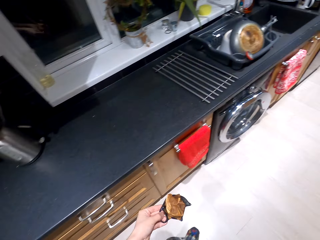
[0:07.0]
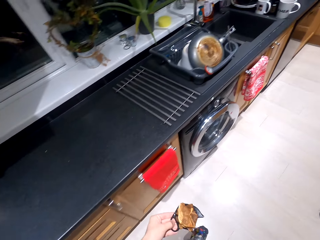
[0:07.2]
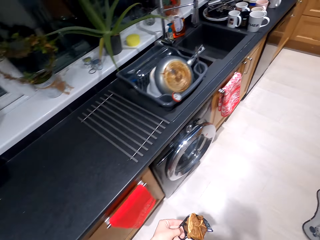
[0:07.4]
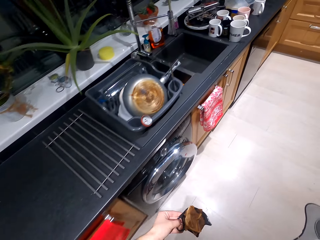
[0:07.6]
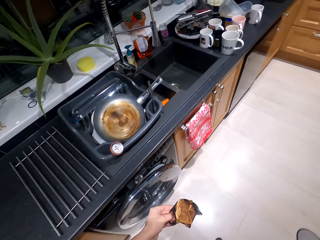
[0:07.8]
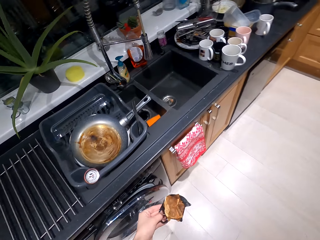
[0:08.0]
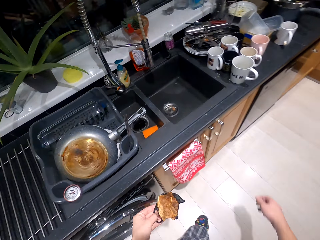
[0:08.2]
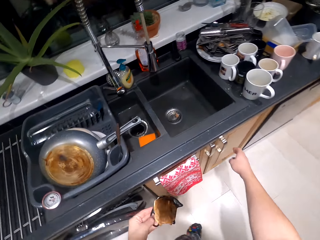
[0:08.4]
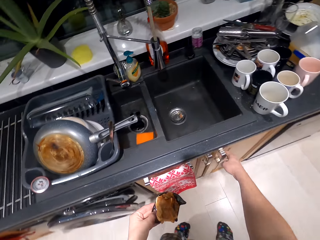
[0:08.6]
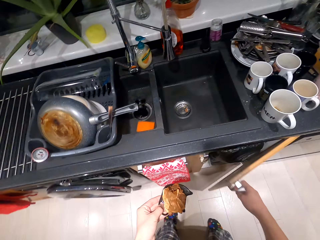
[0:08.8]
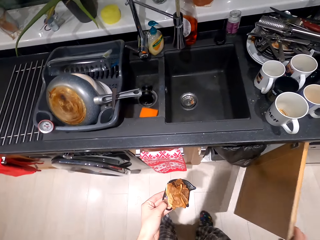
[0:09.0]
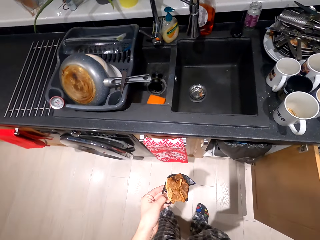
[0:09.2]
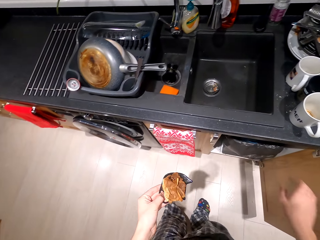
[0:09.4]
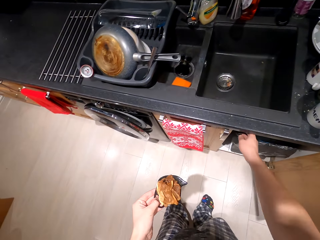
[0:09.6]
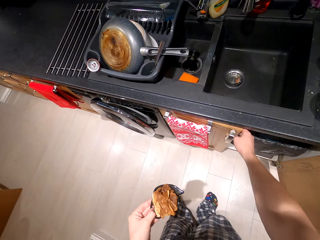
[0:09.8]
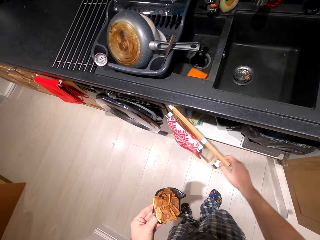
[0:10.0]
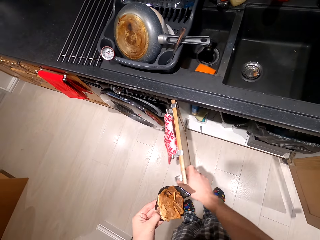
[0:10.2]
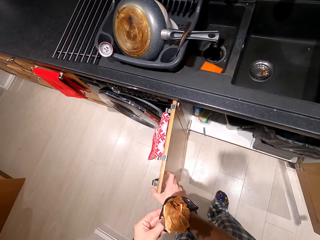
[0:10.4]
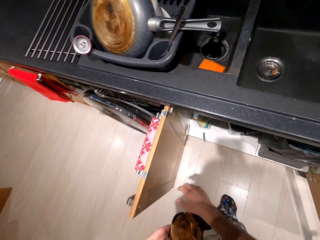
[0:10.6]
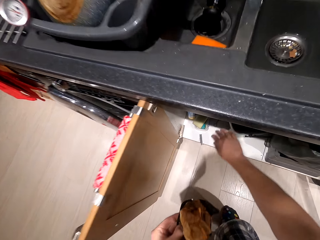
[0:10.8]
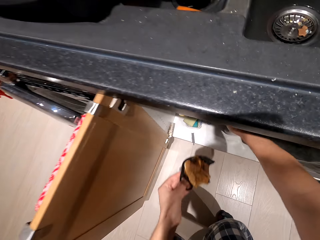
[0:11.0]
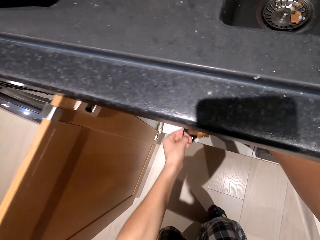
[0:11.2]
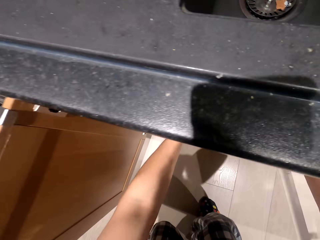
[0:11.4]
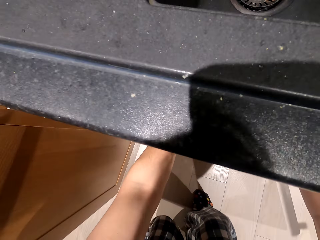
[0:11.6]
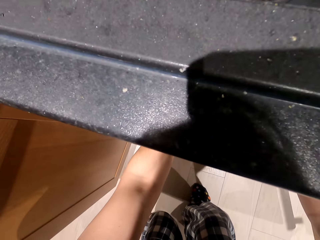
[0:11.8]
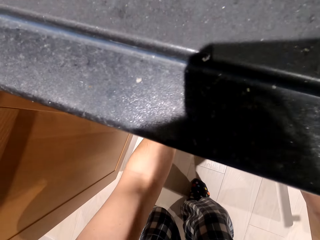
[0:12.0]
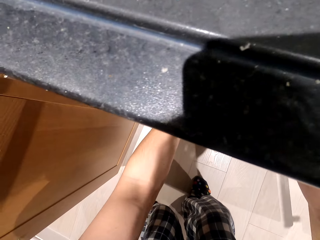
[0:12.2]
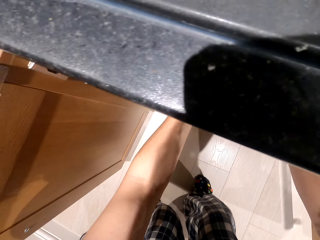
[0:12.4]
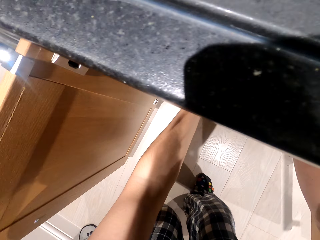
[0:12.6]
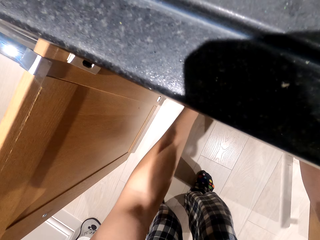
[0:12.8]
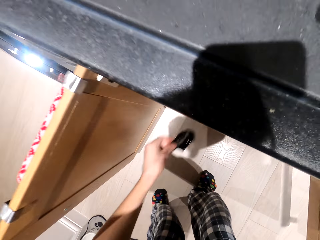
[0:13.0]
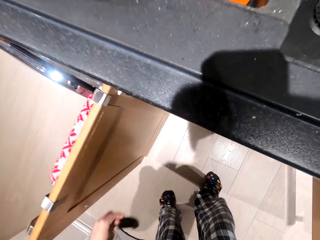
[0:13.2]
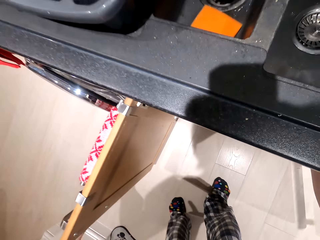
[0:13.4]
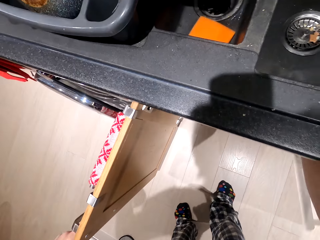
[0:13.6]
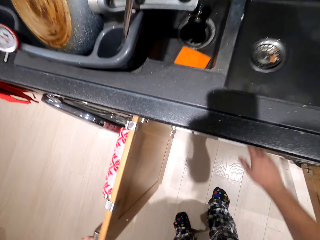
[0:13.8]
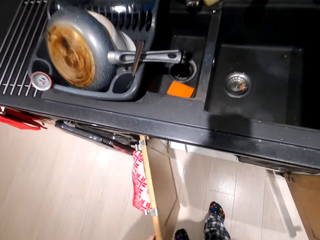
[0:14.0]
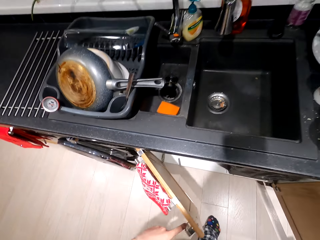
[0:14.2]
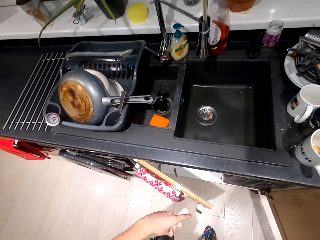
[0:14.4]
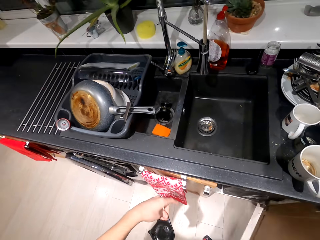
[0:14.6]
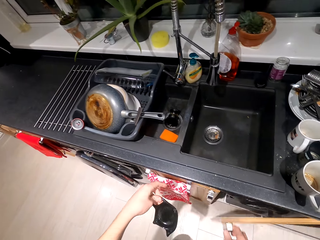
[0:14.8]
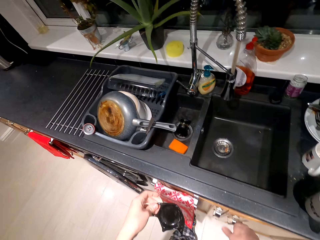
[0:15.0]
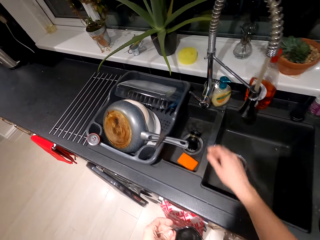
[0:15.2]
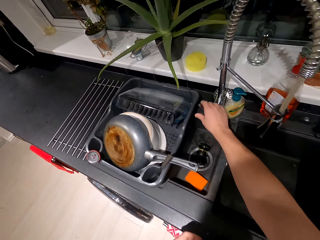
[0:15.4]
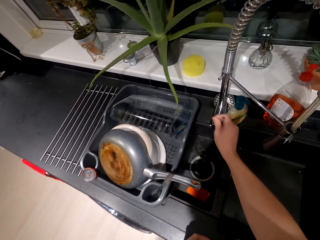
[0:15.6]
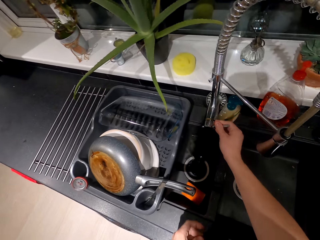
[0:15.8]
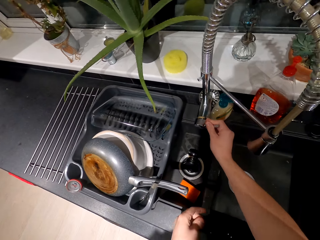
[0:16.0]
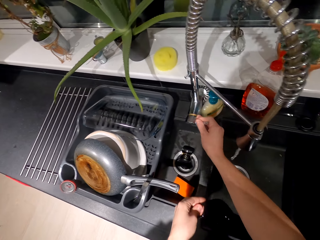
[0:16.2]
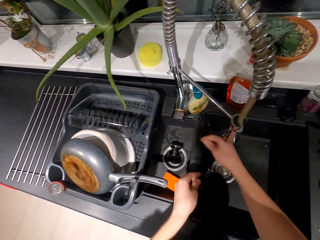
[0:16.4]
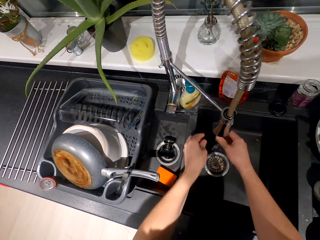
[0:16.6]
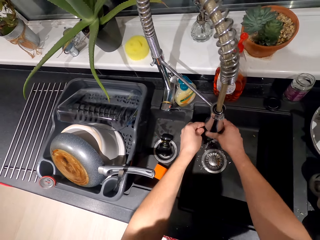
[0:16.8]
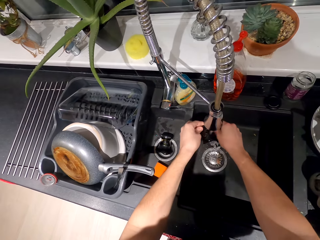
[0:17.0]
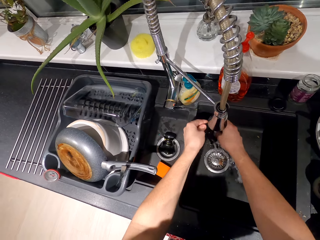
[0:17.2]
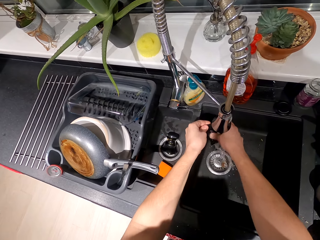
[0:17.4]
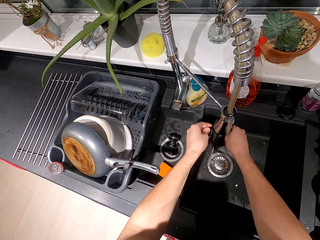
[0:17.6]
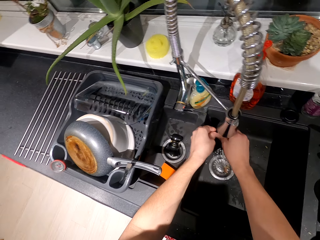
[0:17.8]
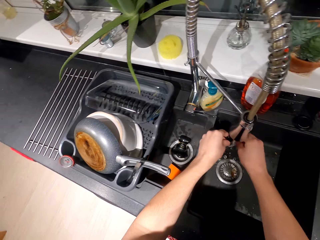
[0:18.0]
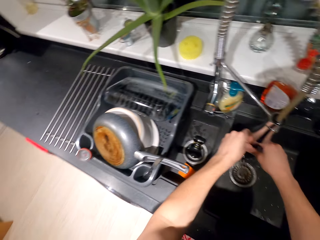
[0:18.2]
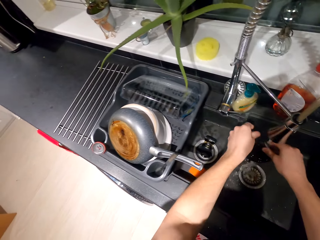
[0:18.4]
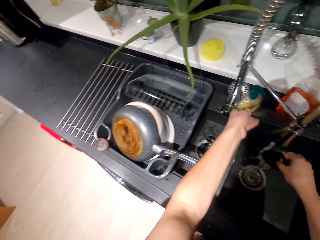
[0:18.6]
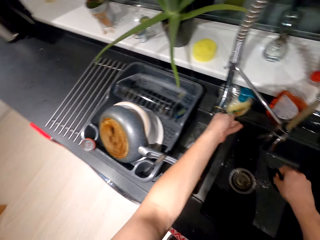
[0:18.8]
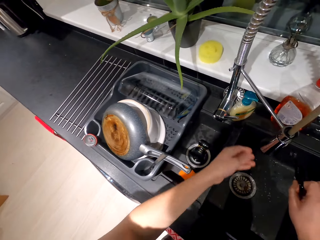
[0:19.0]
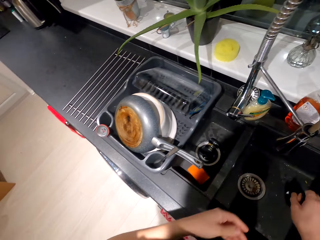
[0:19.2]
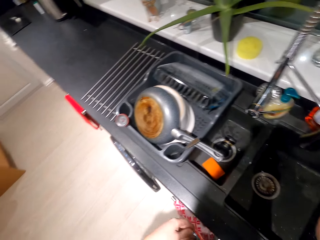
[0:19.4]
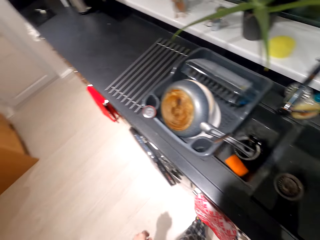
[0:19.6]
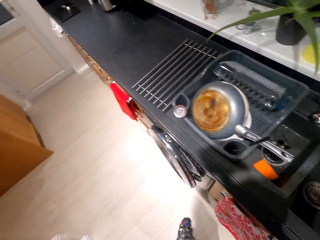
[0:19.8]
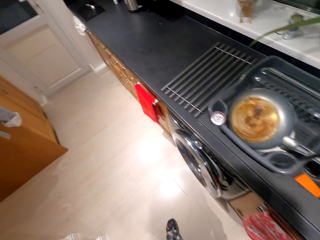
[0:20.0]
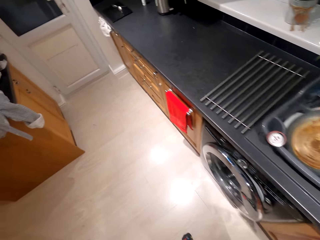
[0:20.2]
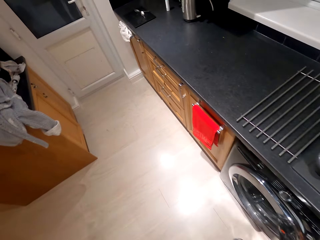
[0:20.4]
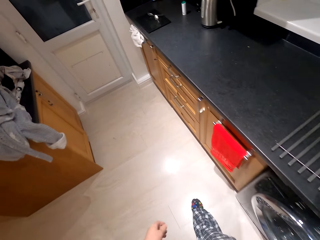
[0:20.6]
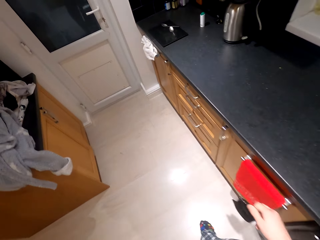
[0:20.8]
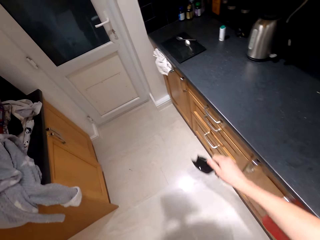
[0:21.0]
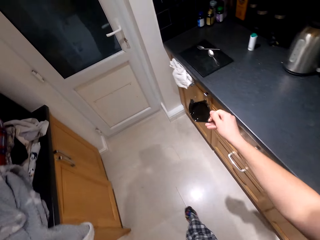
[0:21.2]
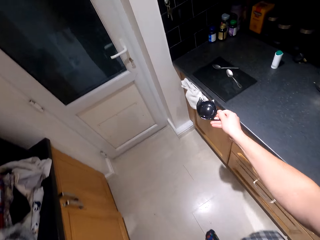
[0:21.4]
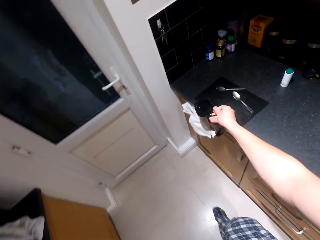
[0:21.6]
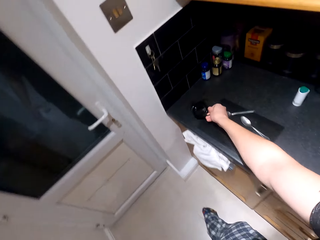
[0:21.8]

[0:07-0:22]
The camera wearer walks in the kitchen. They open the sink cabinet. They put the trash in a bin. They close the cabinet. They turn the sink tap on. They wash a plate. They turn the sink tap off. They walk in the kitchen.

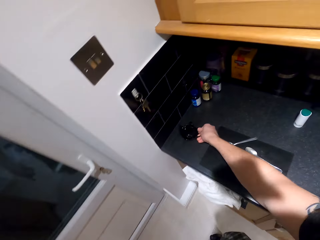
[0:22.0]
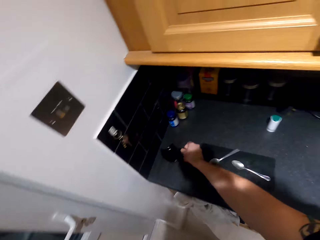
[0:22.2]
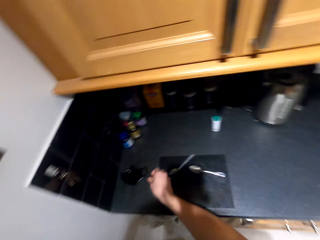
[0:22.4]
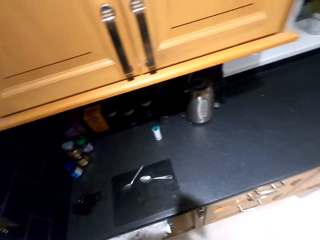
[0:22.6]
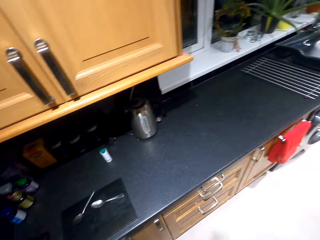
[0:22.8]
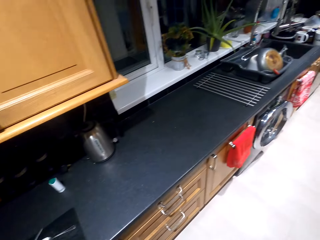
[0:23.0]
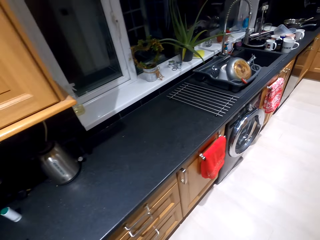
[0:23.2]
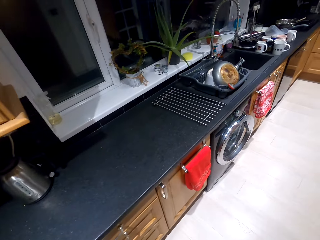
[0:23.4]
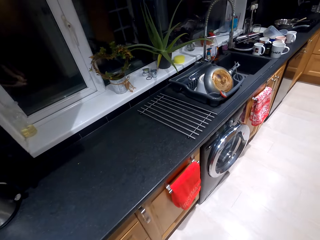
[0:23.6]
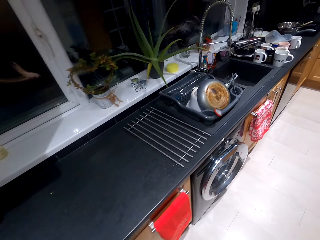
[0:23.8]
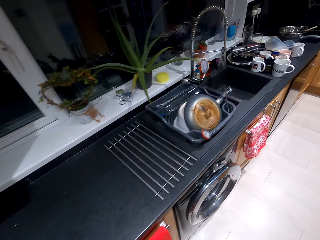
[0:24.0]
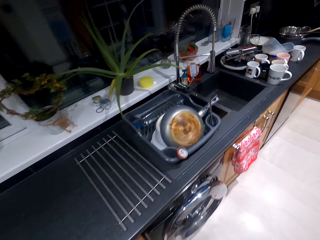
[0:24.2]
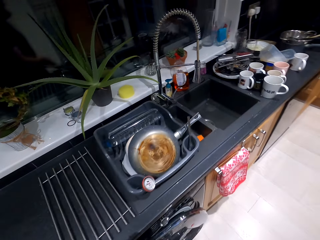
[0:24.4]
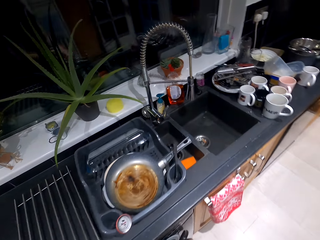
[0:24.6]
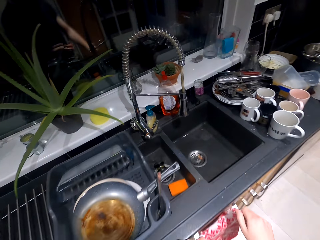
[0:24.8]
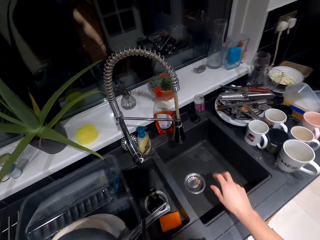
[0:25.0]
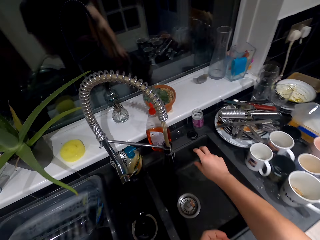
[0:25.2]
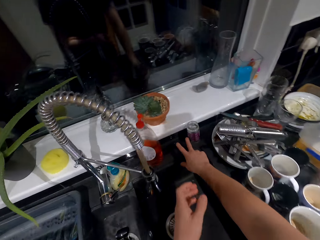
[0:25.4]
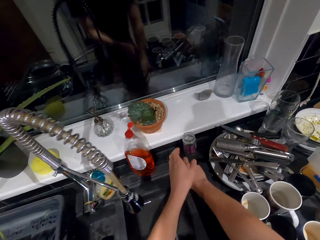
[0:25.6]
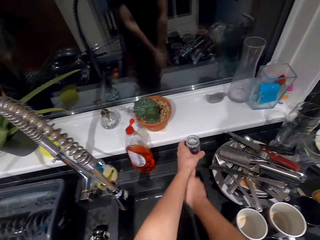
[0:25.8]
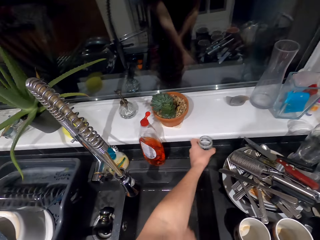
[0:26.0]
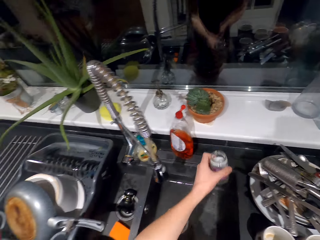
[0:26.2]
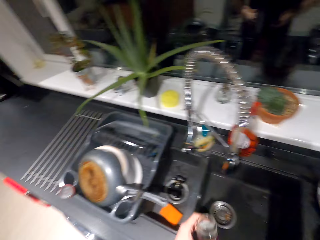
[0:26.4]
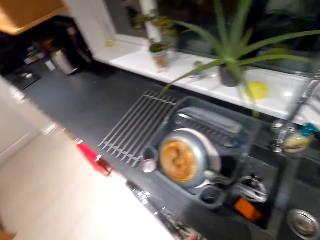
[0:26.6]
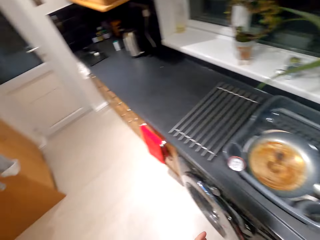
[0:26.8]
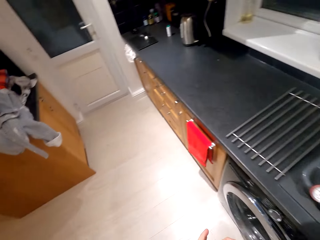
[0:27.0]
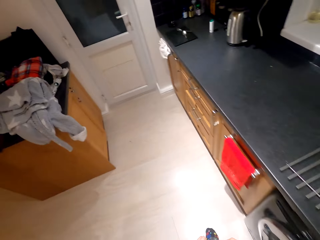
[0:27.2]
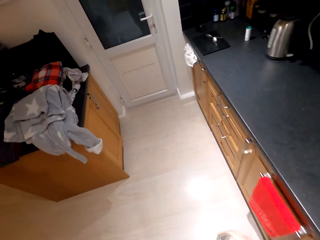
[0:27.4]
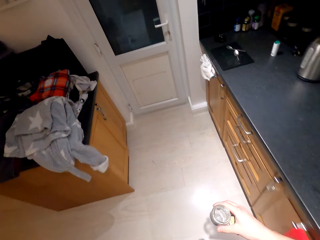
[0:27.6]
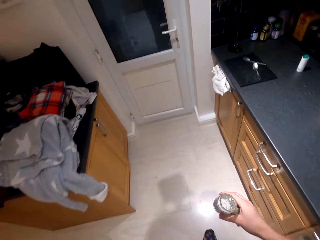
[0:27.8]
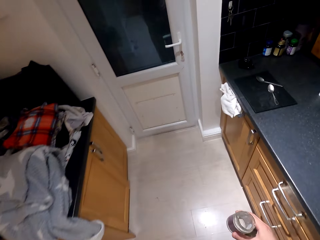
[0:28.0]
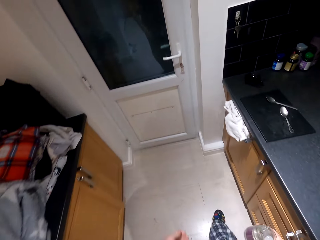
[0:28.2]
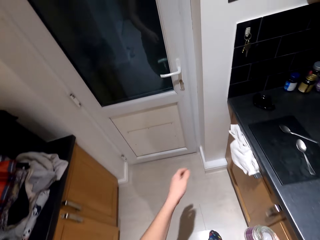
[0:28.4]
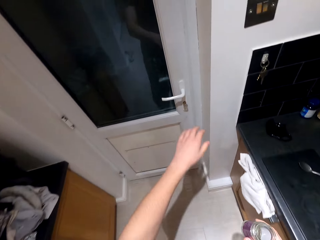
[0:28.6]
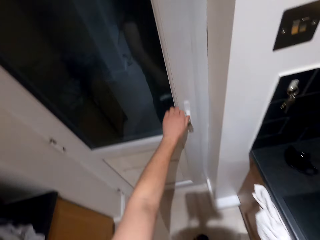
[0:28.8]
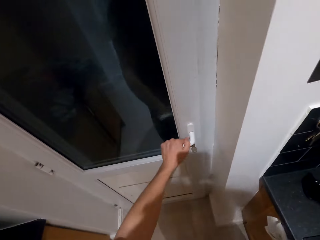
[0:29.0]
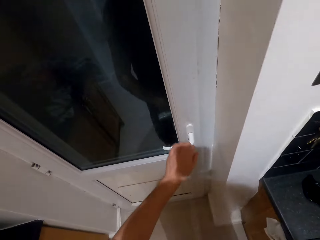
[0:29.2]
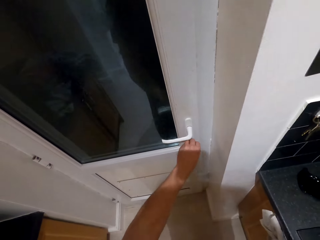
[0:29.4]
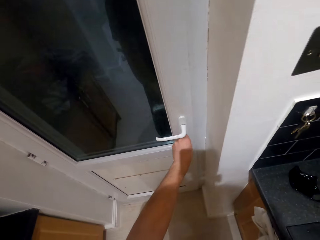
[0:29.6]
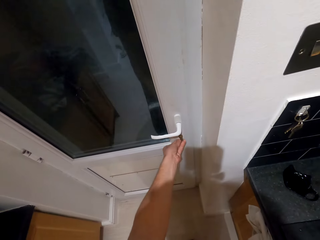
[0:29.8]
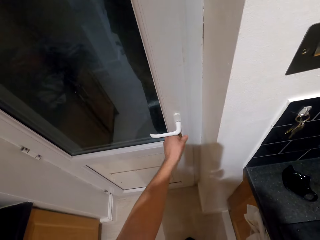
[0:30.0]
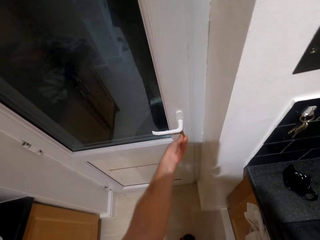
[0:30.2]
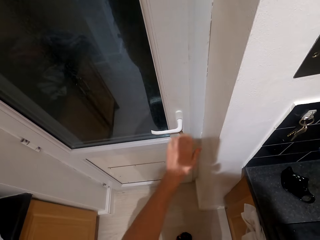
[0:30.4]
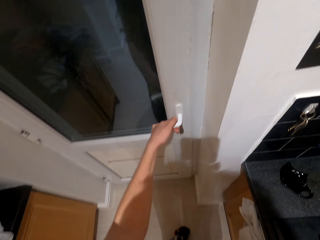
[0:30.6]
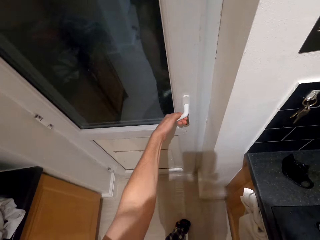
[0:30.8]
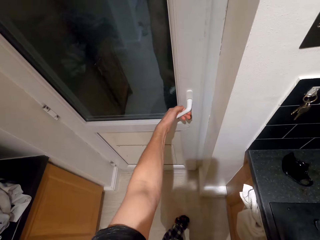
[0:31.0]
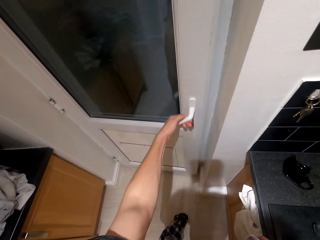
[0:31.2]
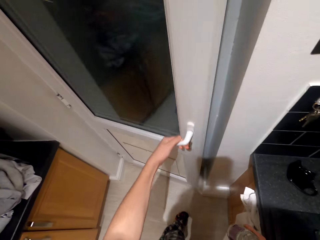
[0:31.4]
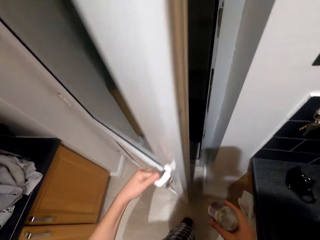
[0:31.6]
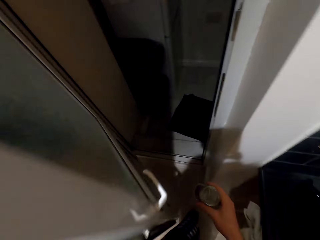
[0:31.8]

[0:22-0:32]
The camera wearer puts the plate on the table. They walk in the kitchen. They take a glass tin. They walk in the room. They open the door.
